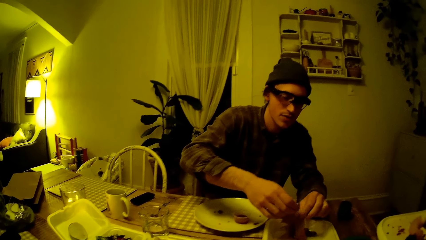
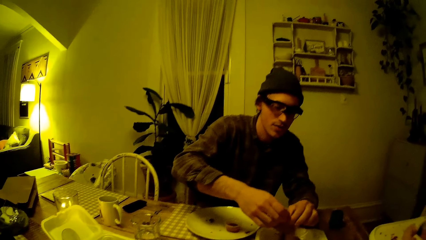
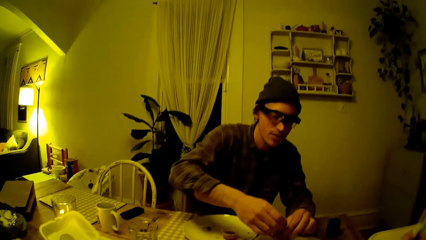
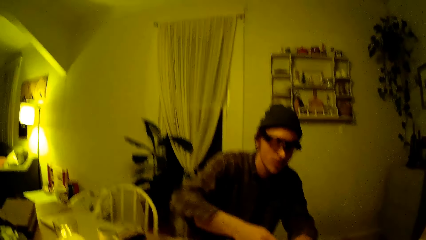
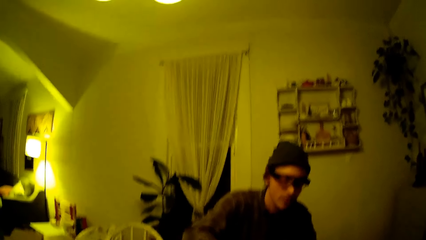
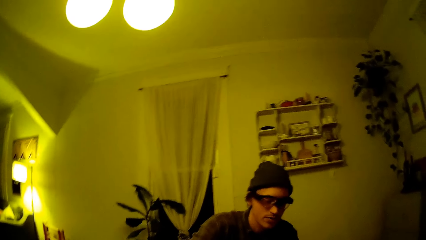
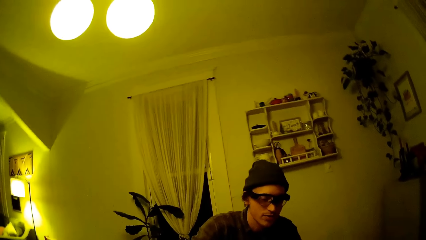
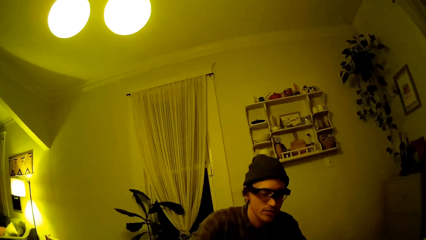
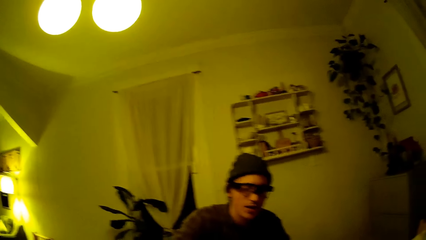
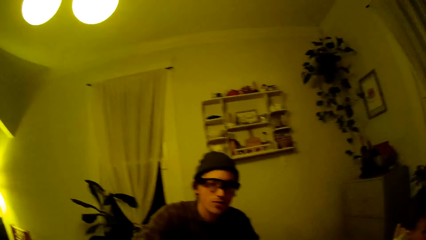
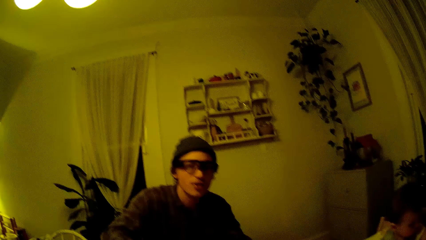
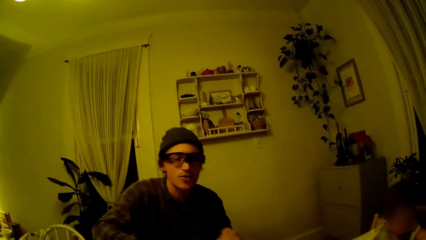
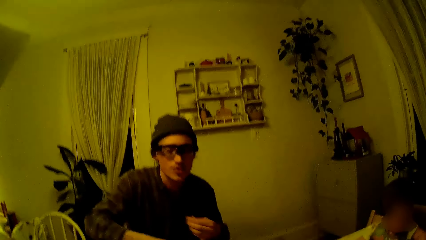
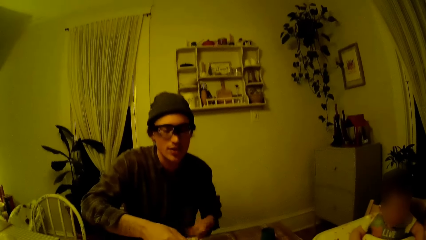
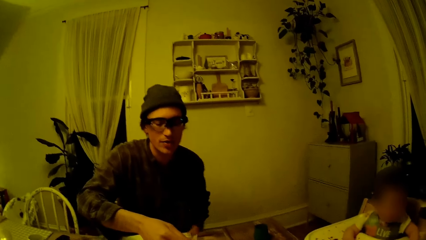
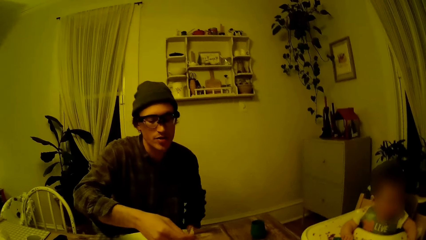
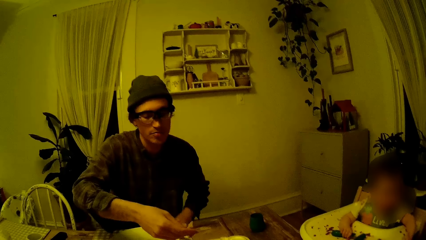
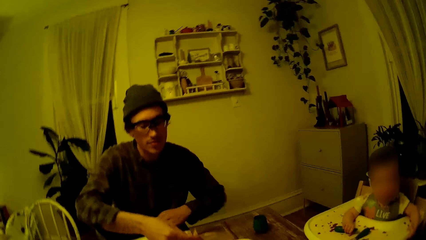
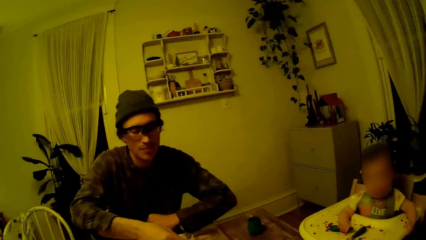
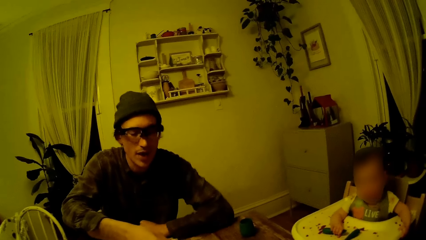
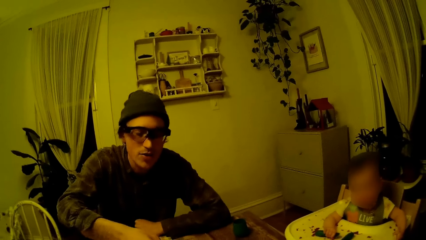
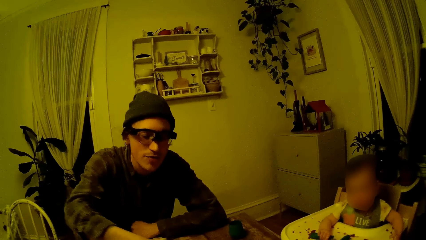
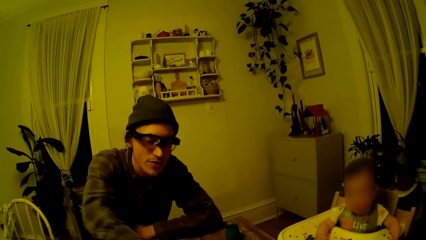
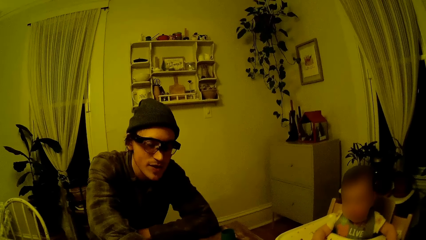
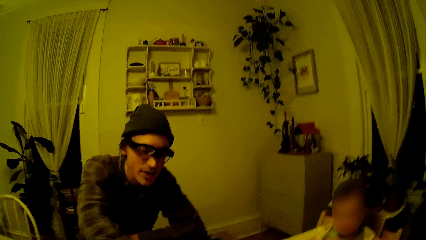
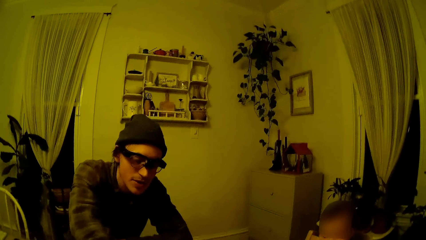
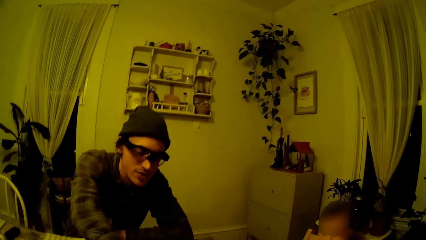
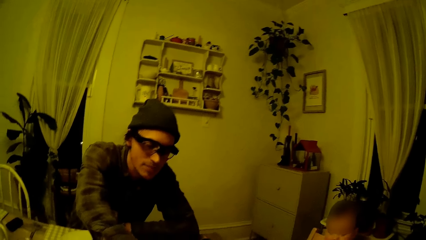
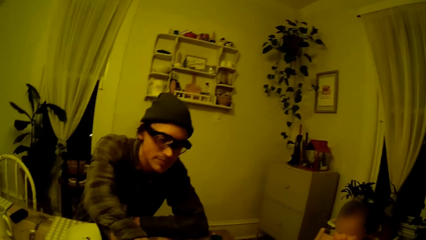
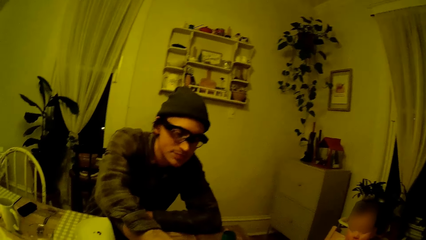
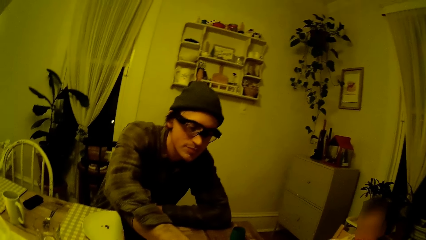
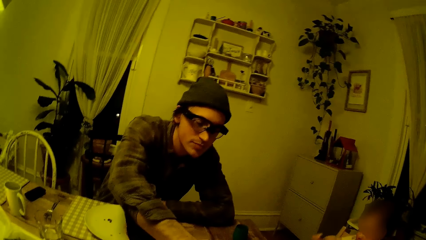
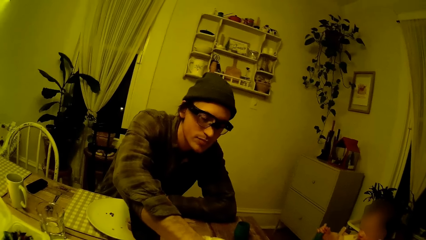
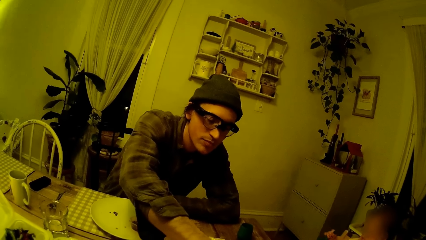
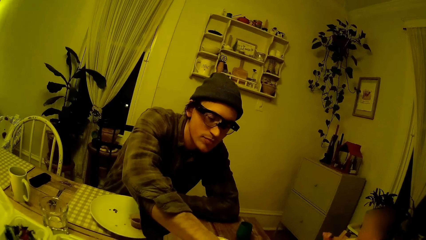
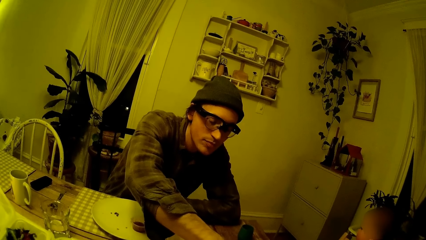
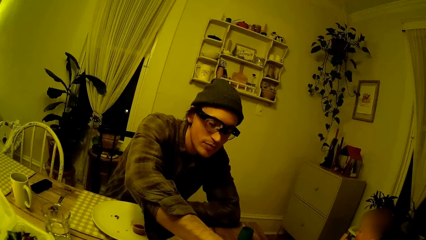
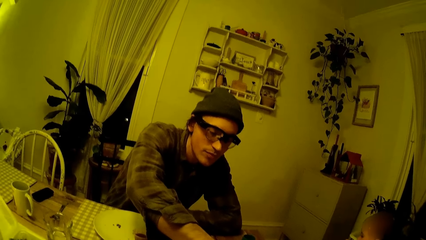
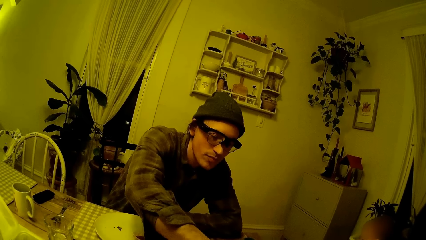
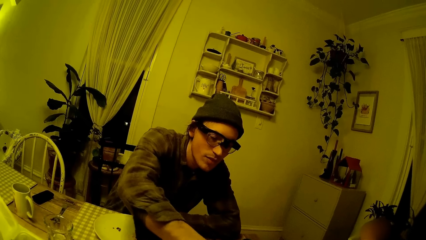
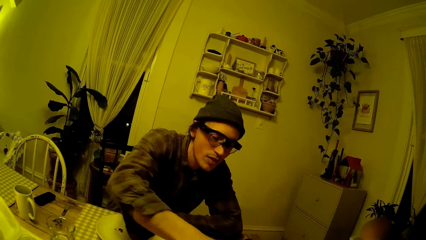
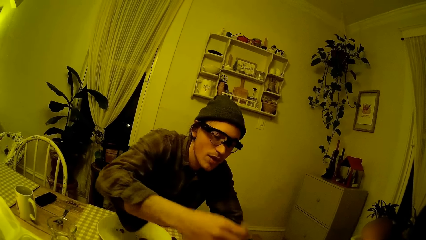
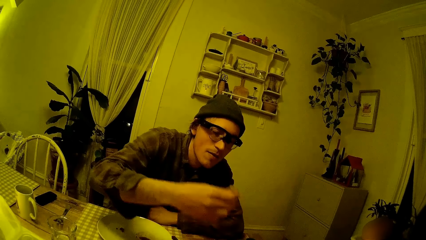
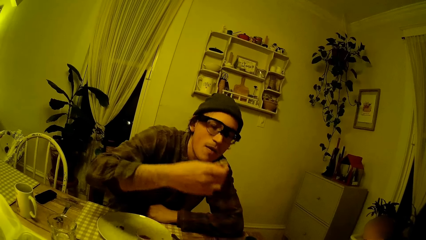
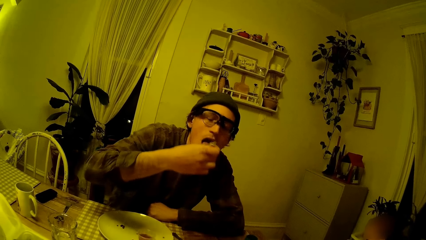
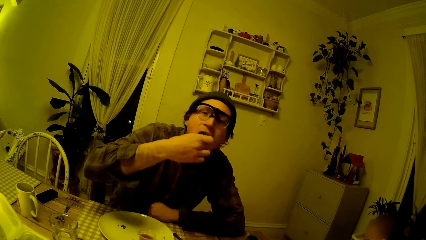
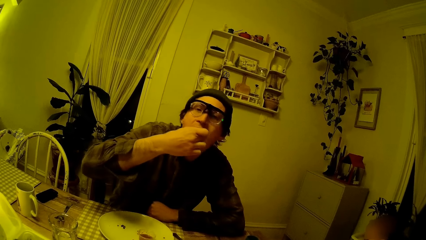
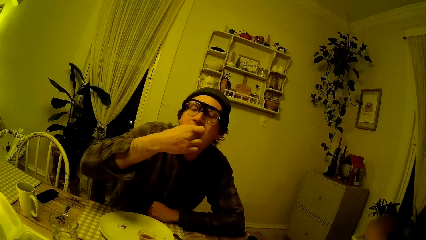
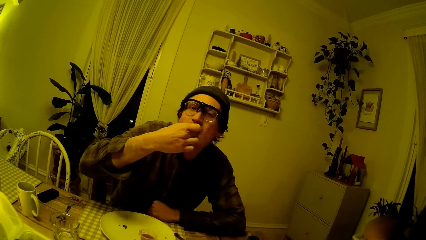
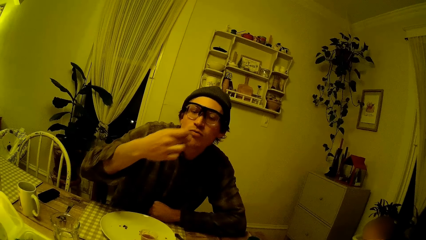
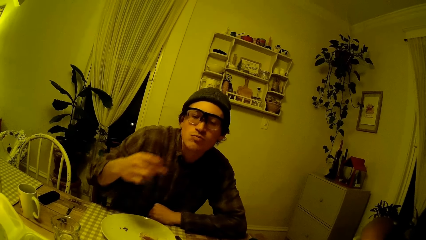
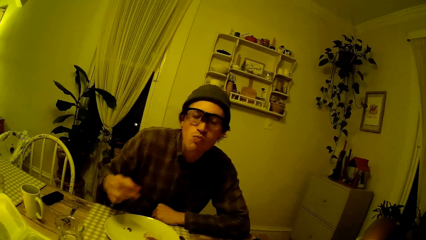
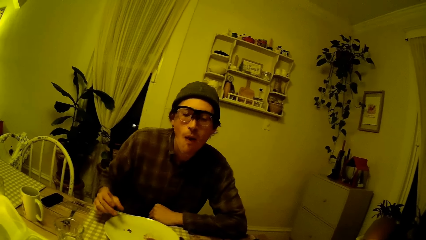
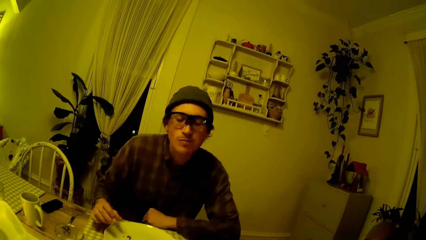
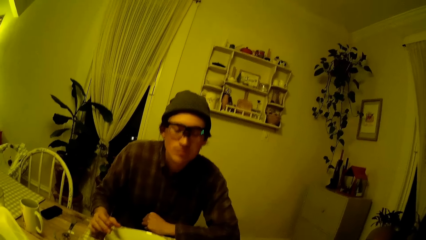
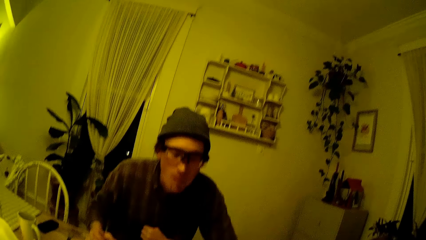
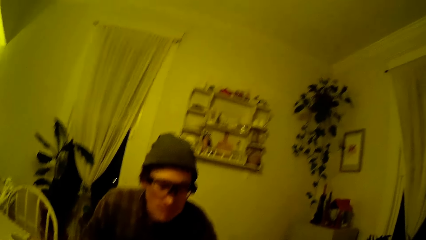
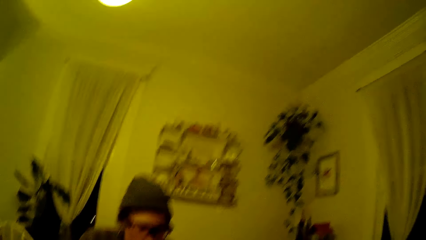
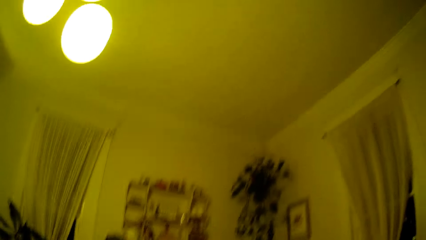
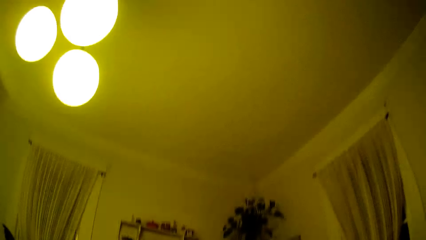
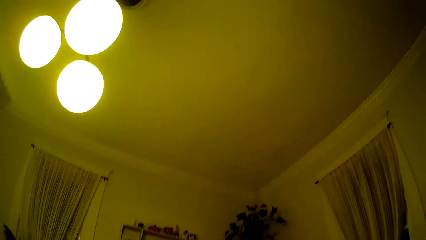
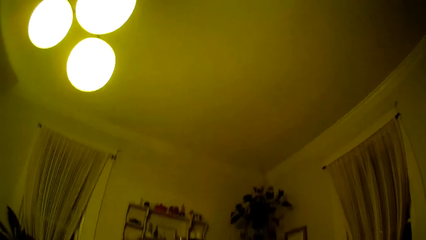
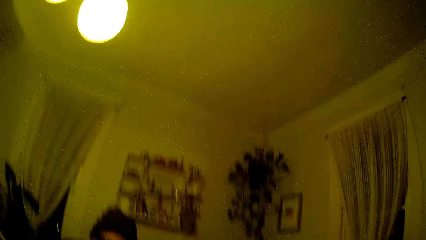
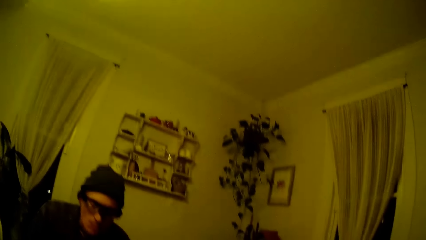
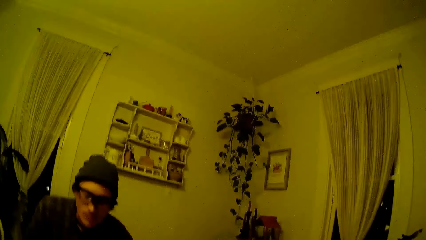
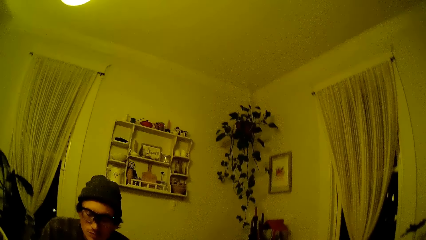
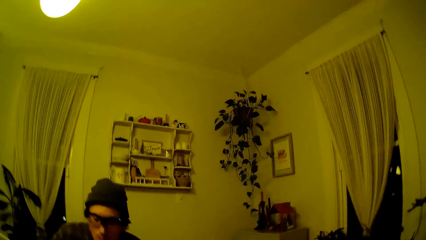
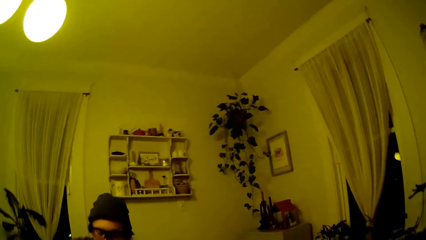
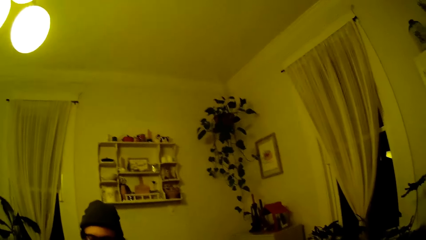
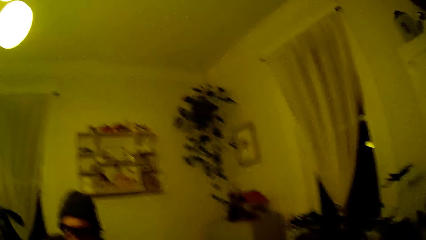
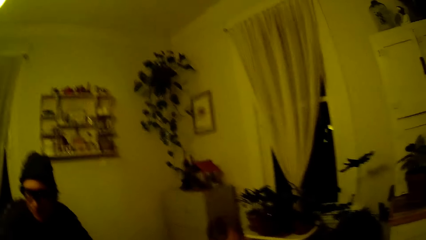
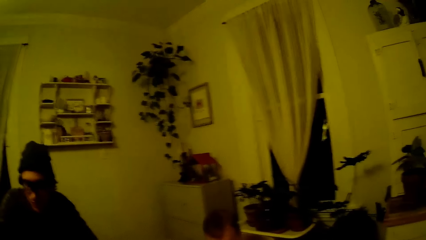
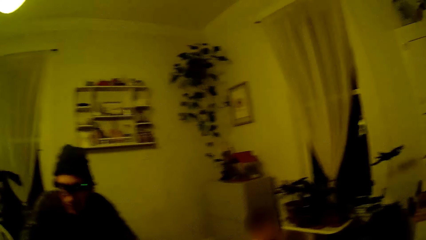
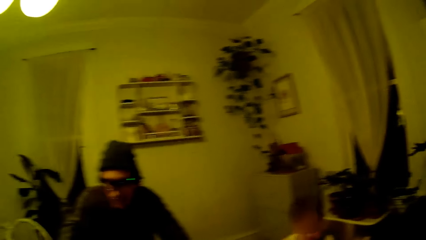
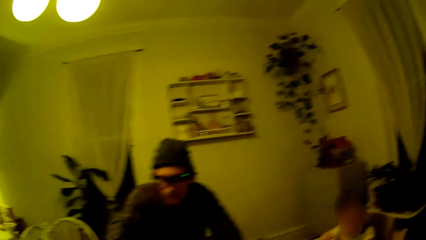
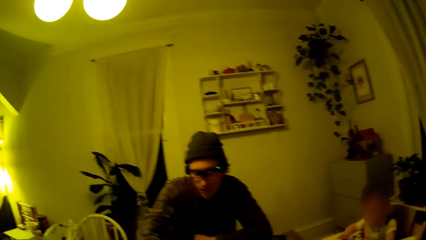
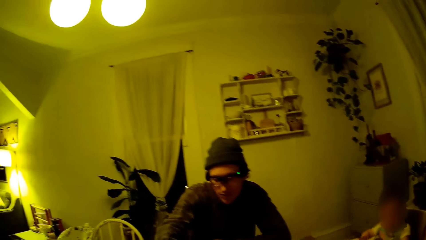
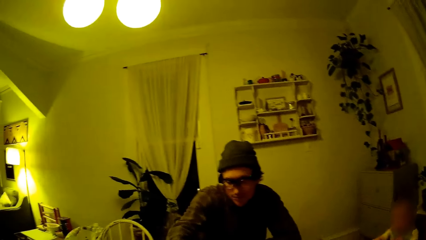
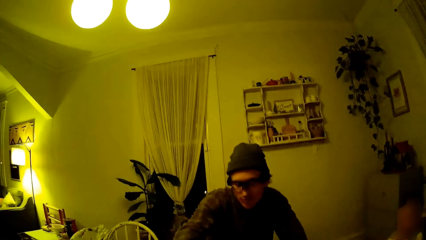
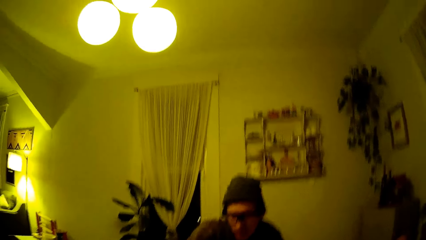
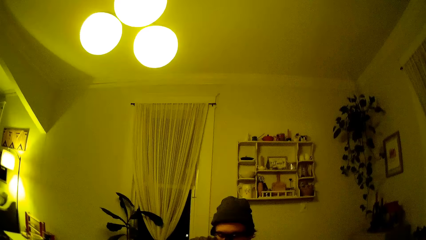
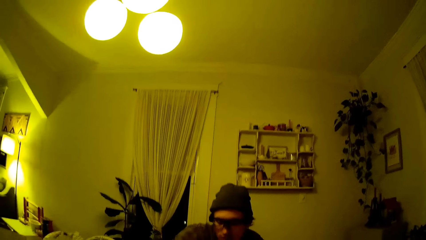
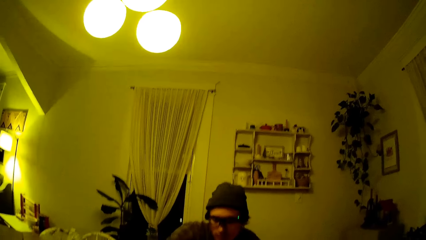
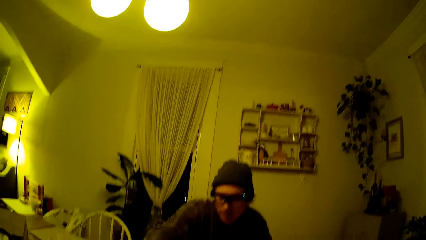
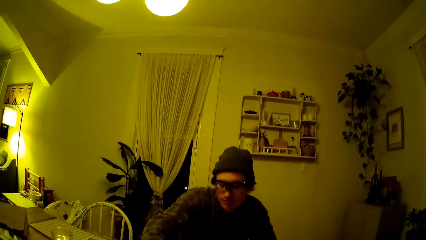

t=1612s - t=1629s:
The man rests his left hand on the table. The man puts bread in his mouth with his right hand.
